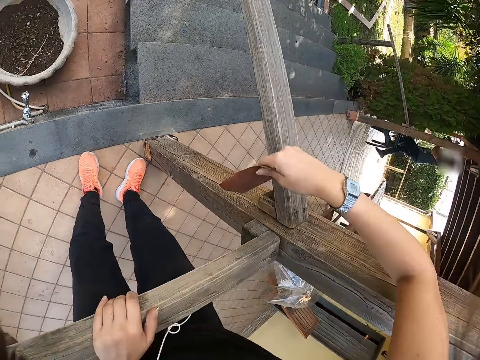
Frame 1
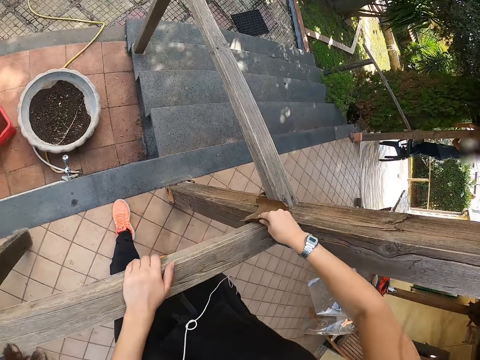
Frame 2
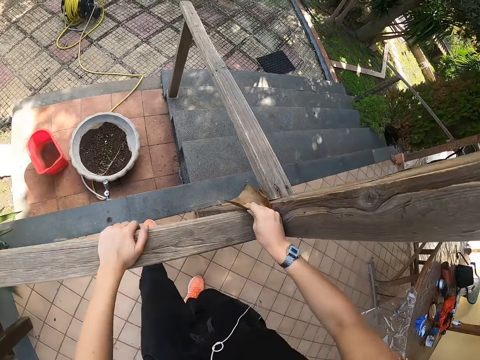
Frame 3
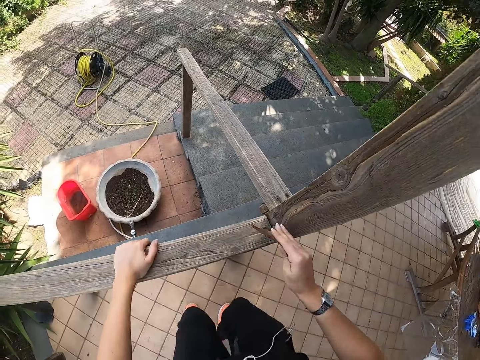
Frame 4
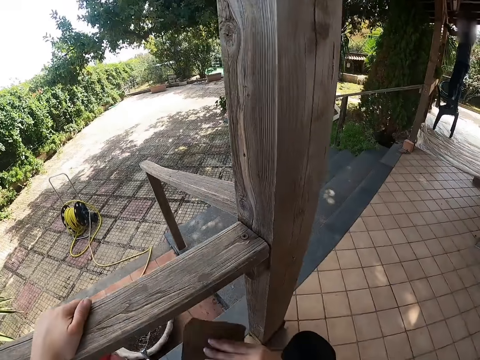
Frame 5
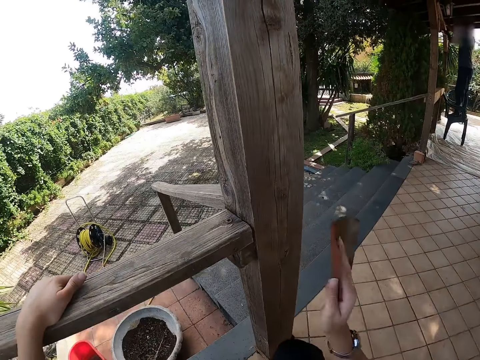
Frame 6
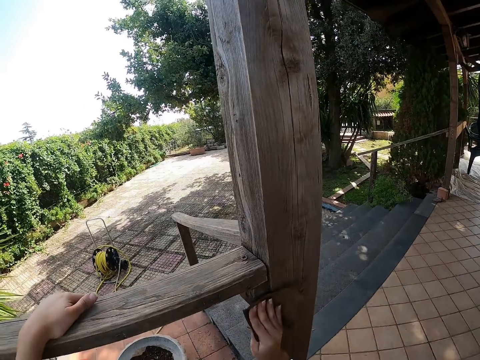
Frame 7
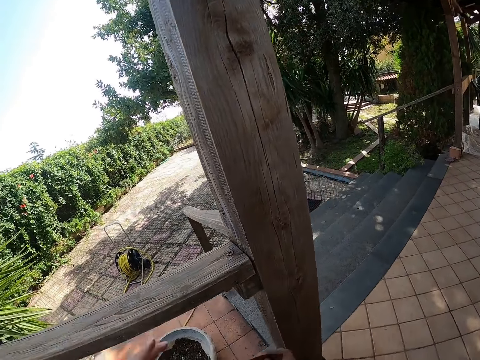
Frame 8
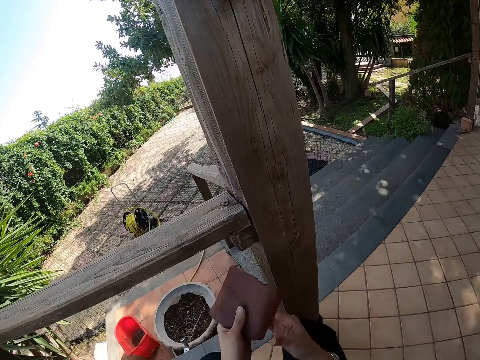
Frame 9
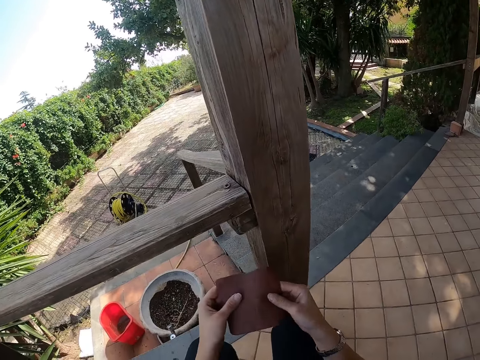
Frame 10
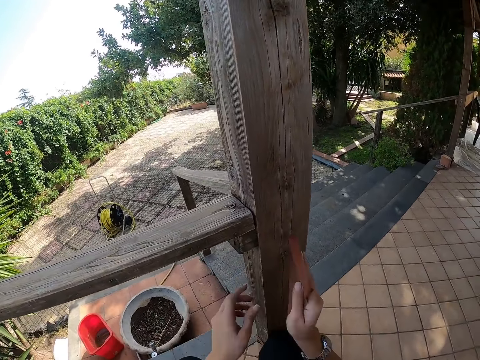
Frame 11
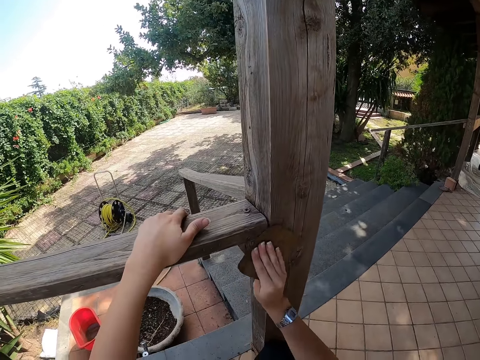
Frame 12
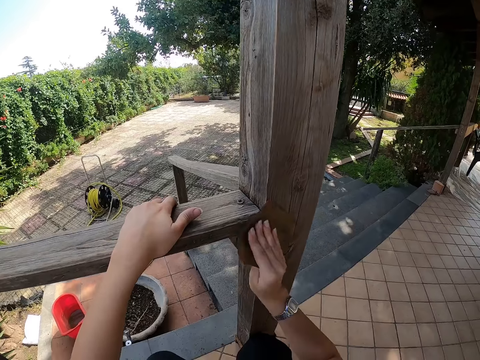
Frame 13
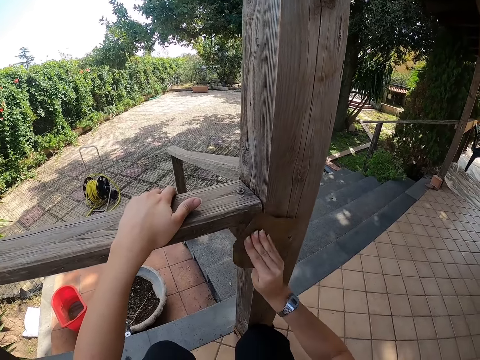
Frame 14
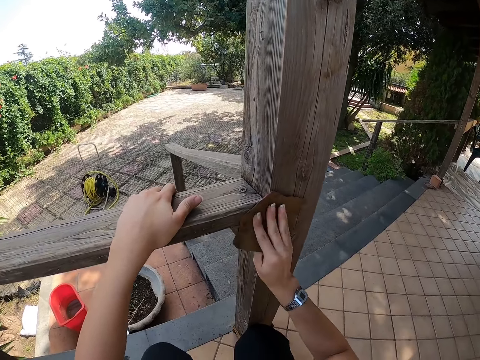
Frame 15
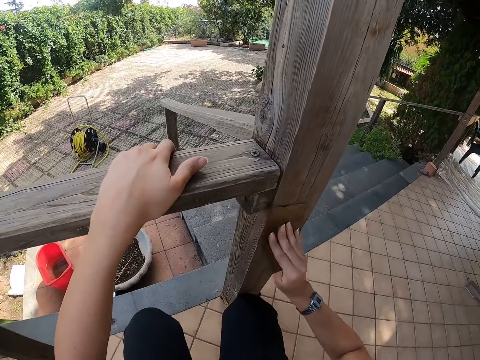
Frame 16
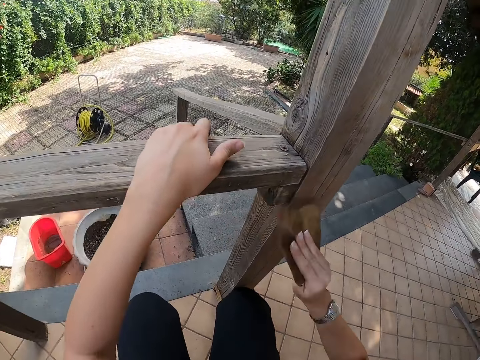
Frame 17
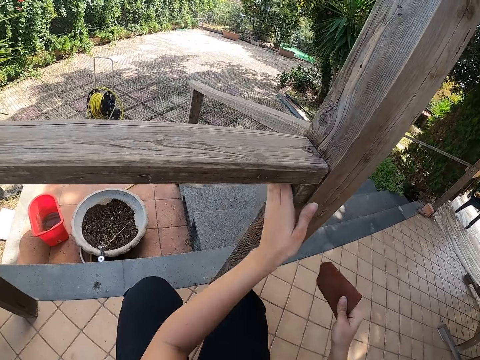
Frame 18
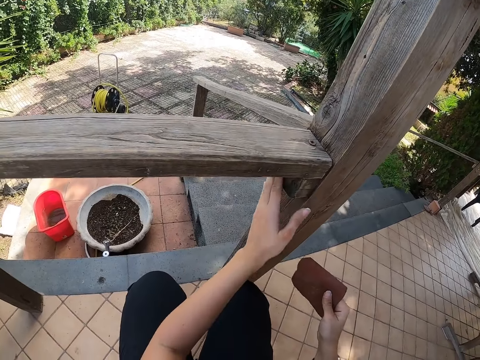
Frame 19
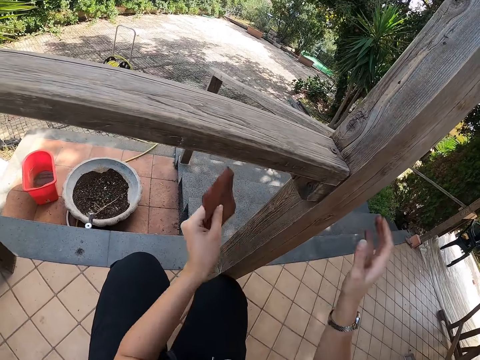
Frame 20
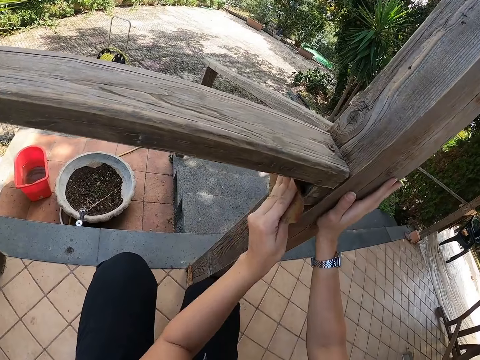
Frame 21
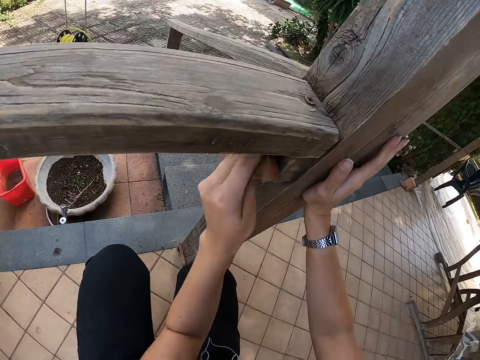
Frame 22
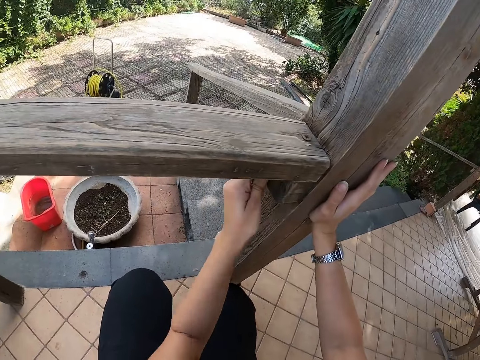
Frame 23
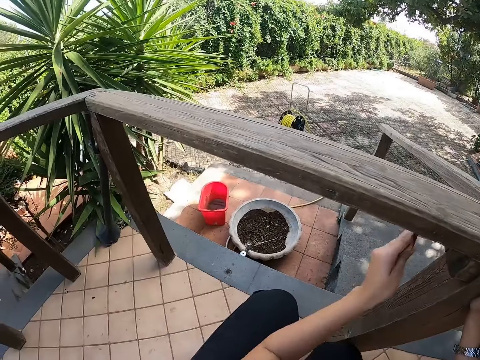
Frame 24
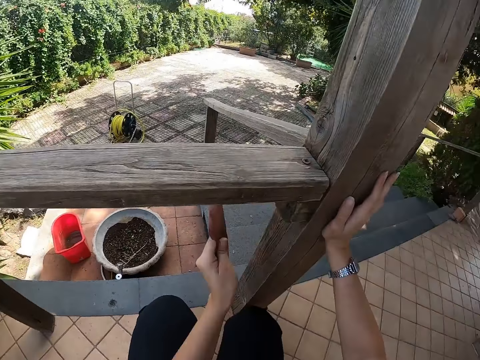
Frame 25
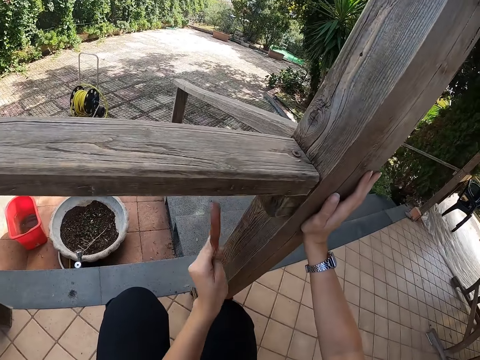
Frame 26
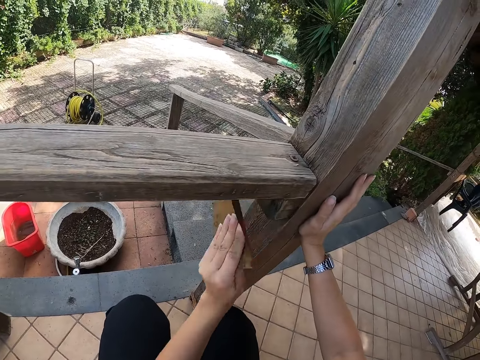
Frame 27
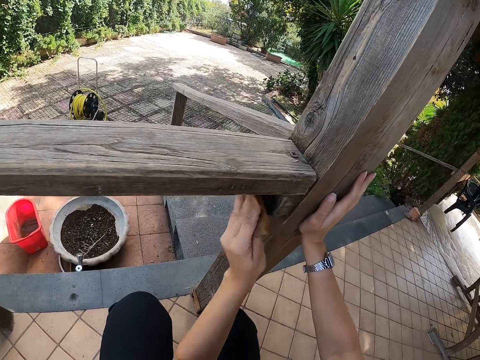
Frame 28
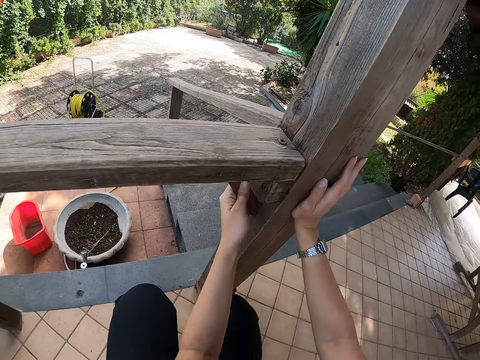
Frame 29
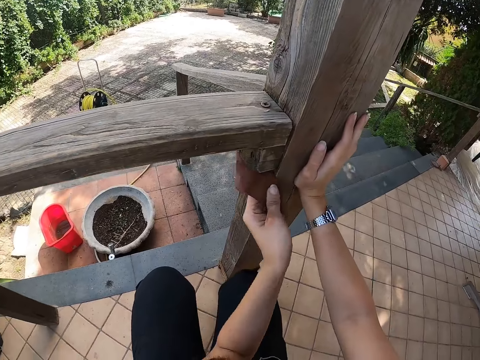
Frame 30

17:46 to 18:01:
The camera wearer squats. She adjusts the sandpaper in her hand. She smoothens the porch with the sandpaper. She strokes the porch with her left hand. She collects the sandpaper from her right hand with her left hand. She smoothens the porch with the sandpaper with her left hand.

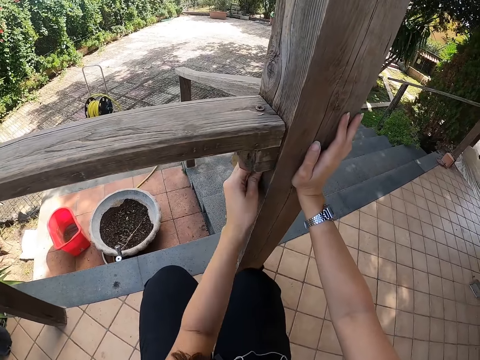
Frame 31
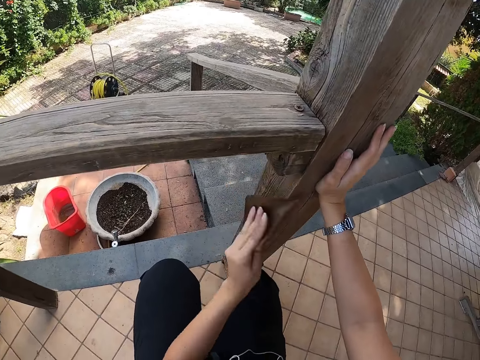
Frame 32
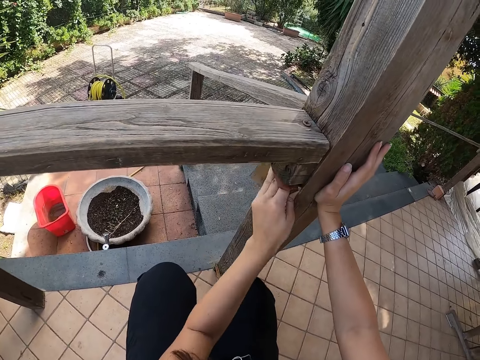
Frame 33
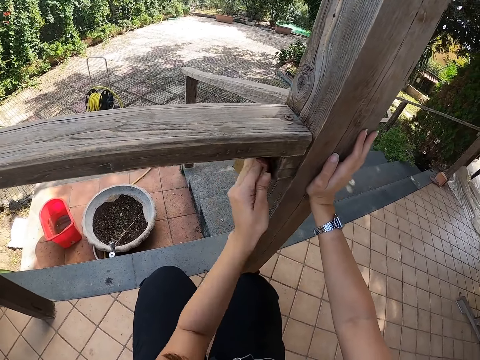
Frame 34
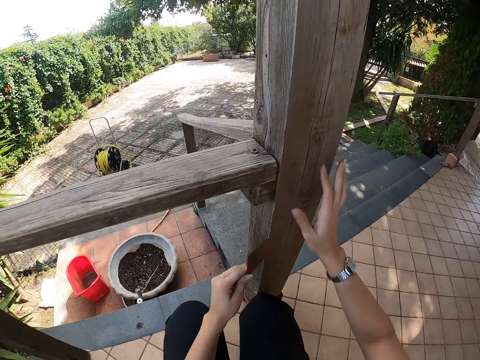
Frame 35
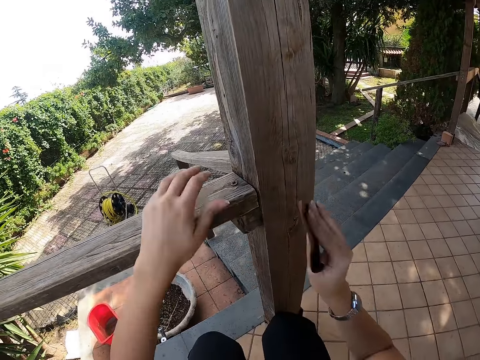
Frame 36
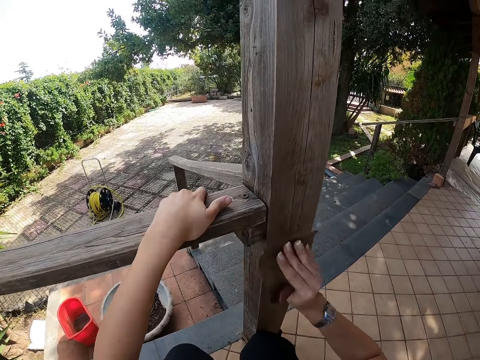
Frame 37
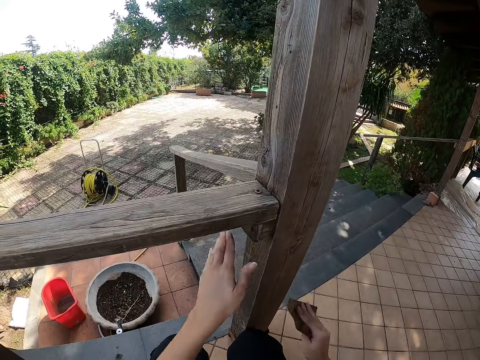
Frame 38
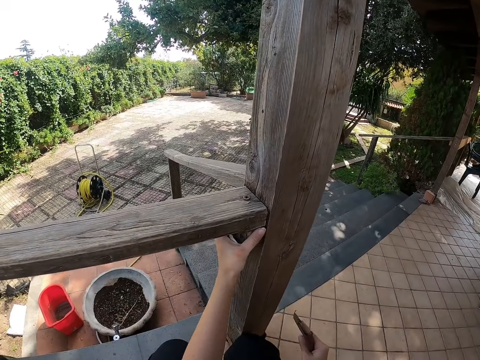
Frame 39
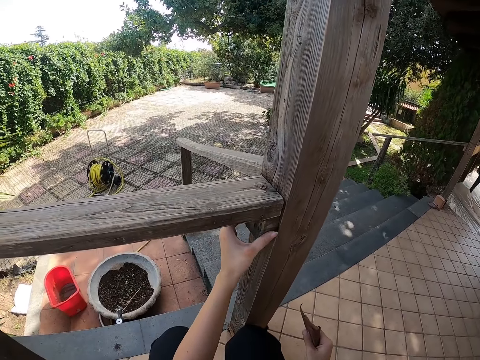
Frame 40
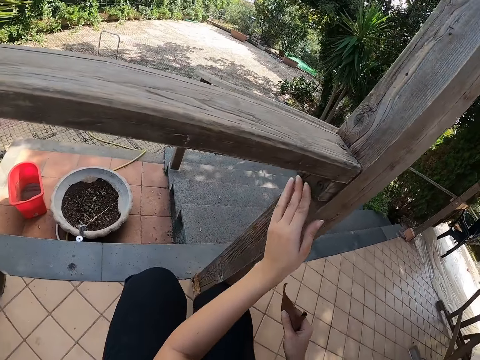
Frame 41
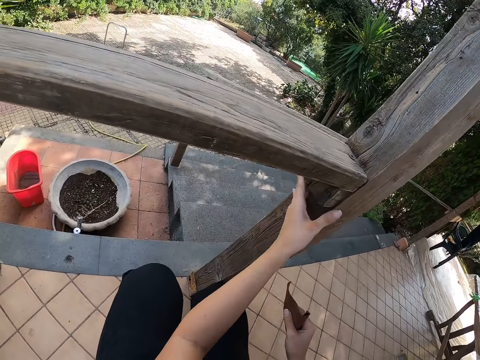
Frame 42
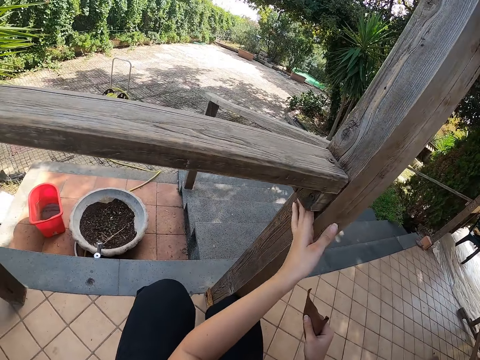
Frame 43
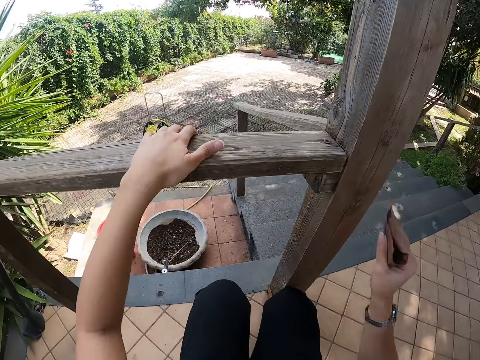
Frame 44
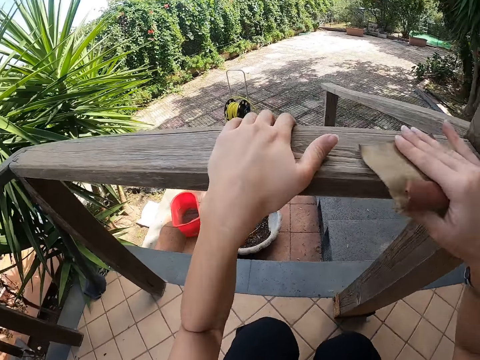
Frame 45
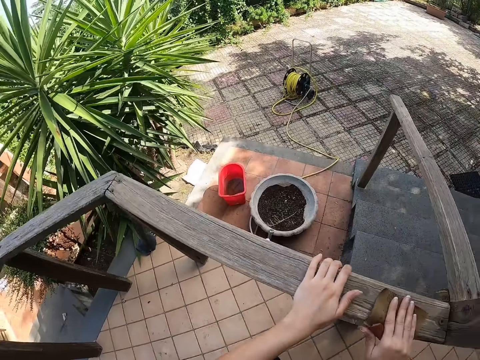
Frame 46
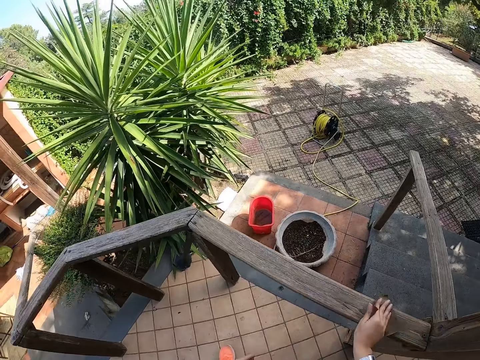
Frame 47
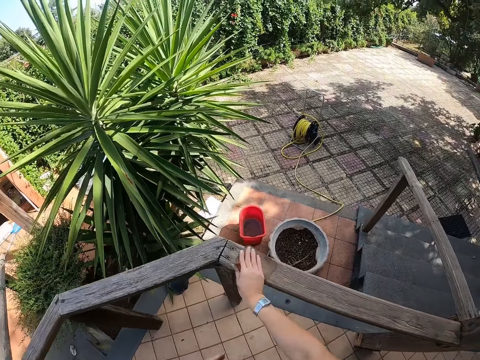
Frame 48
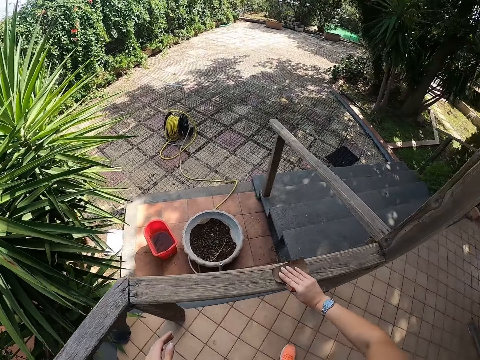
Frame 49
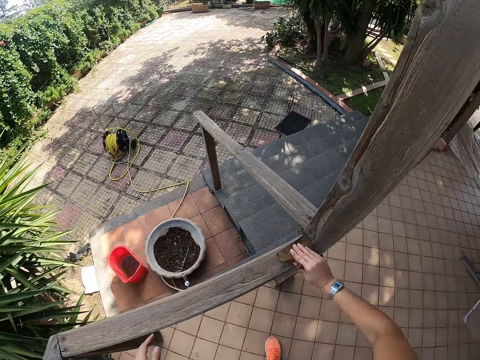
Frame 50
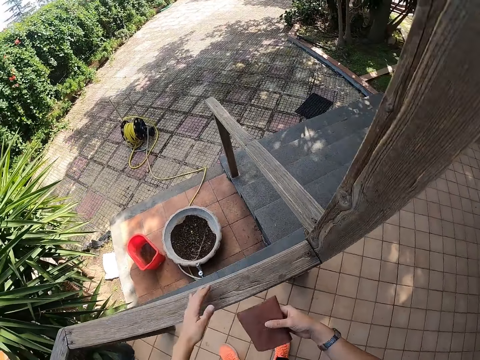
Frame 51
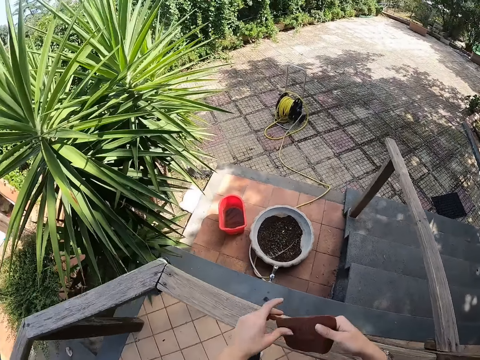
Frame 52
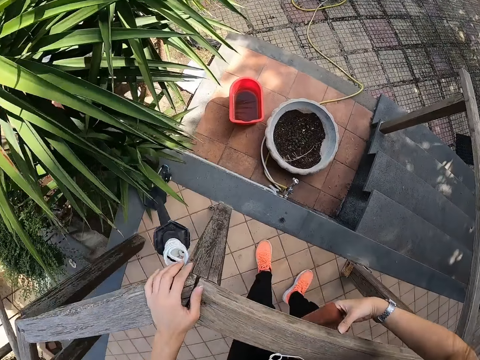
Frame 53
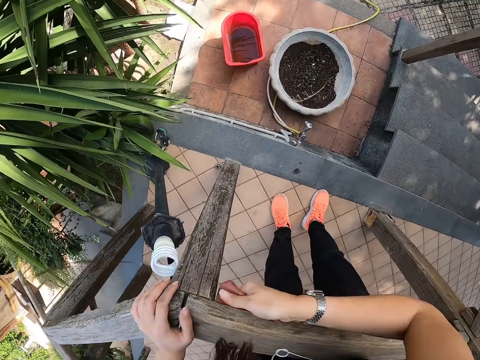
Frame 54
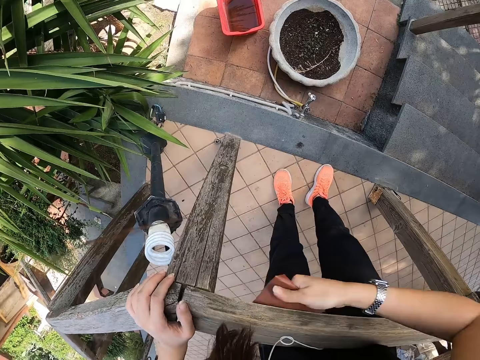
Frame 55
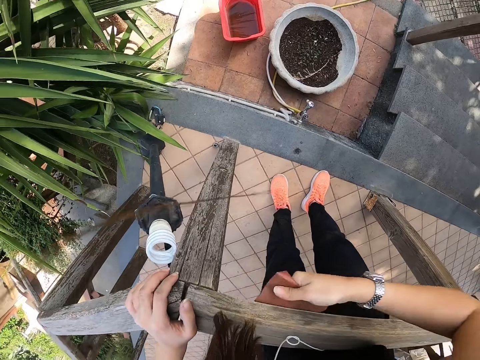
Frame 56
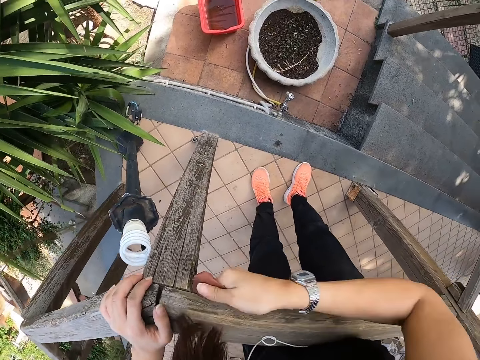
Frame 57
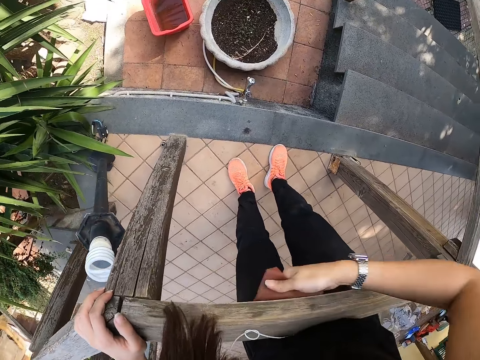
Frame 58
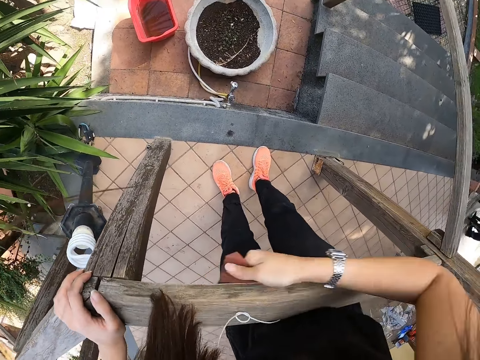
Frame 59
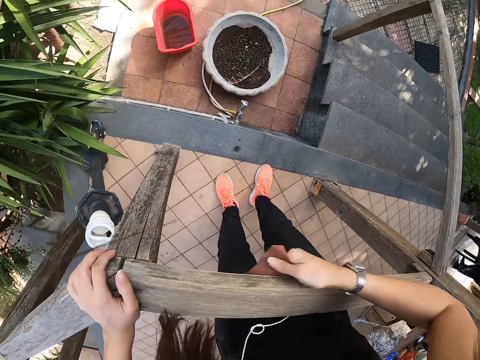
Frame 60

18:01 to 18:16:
The camera wearer passes the sandpaper from her left hand to her right hand. She smoothens the porch with the sandpaper with her right hand. She strokes the porch with her left hand. She rises. She holds wood with both hands. She smoothens the porch with the sandpaper. She adjusts the sandpaper. She touches the wood. She smoothens the porch with the sandpaper with her right hand. She holds the wood with her left hand.
